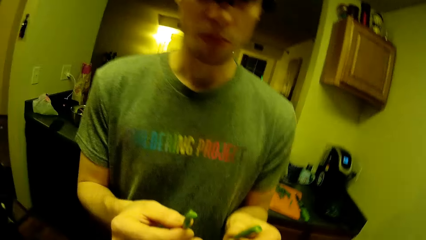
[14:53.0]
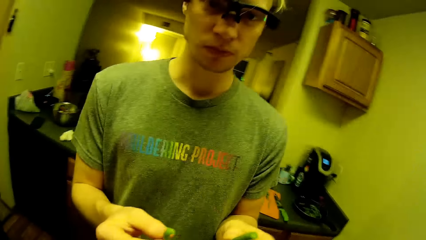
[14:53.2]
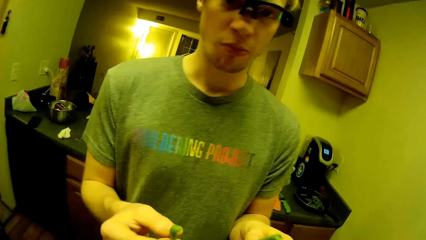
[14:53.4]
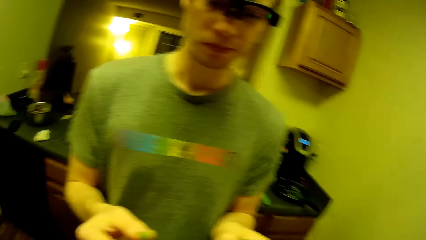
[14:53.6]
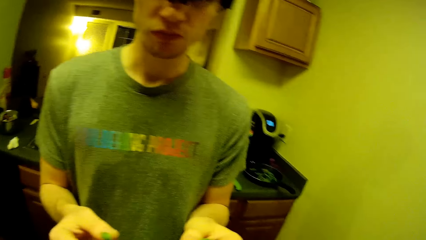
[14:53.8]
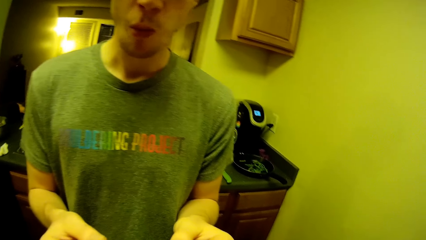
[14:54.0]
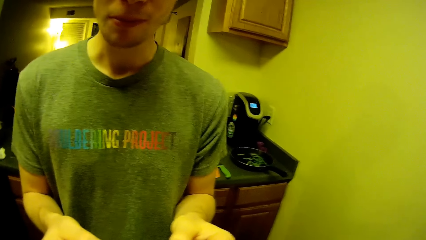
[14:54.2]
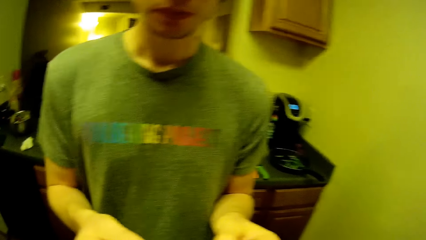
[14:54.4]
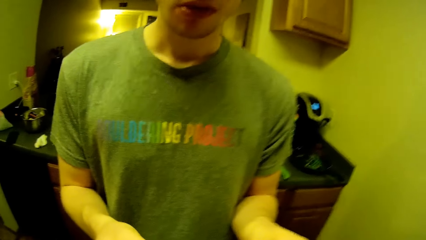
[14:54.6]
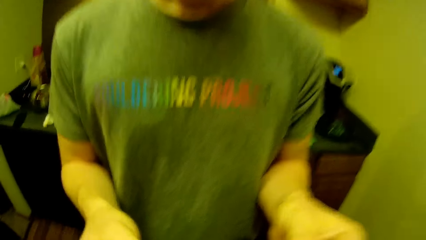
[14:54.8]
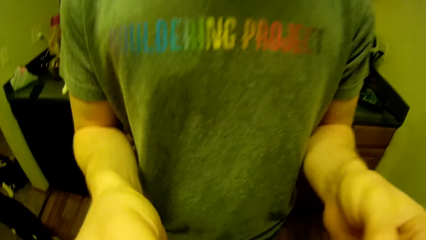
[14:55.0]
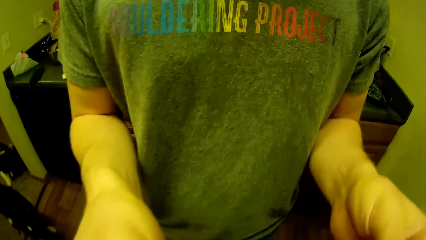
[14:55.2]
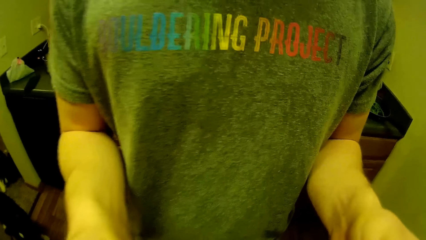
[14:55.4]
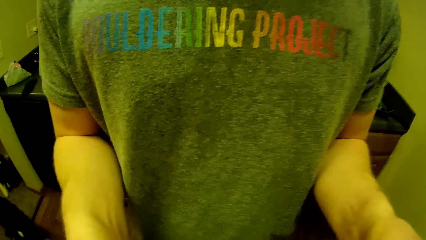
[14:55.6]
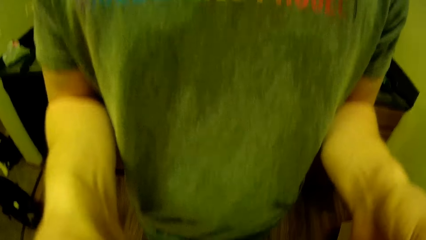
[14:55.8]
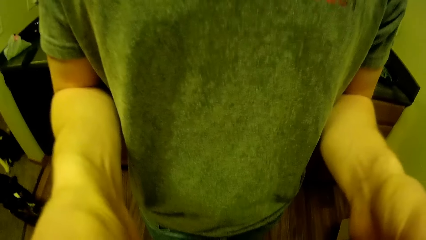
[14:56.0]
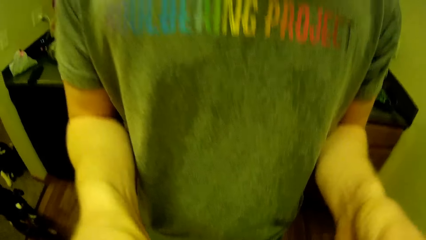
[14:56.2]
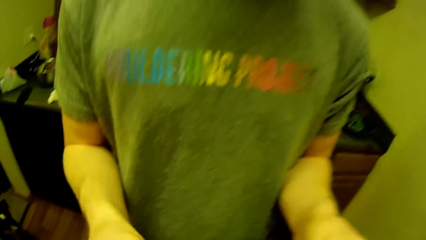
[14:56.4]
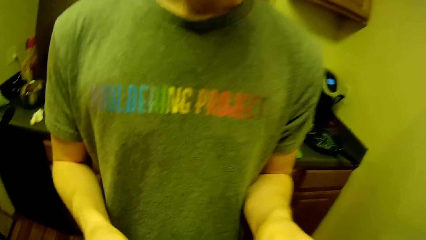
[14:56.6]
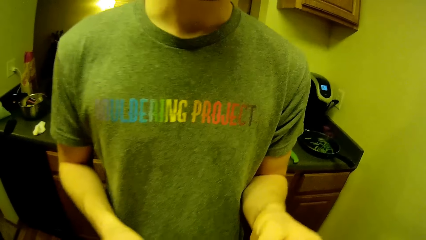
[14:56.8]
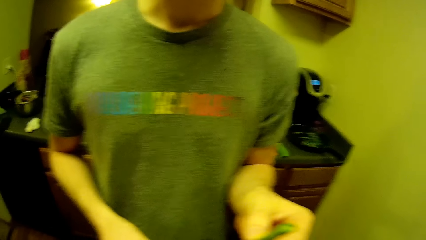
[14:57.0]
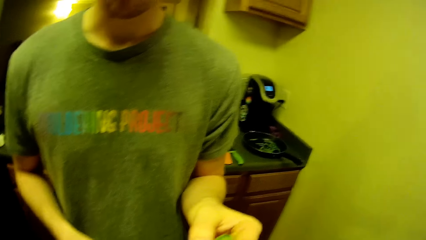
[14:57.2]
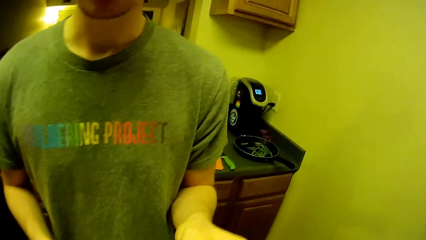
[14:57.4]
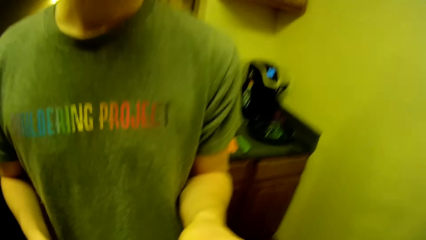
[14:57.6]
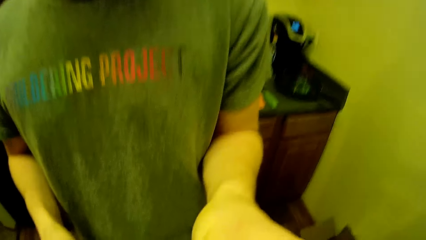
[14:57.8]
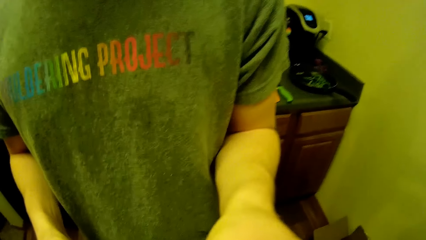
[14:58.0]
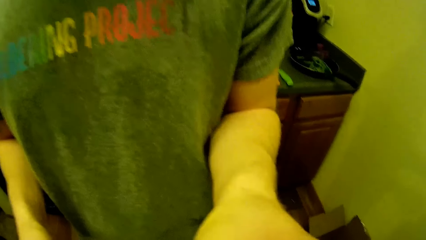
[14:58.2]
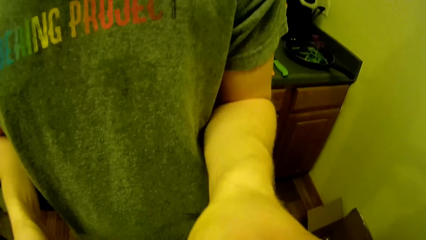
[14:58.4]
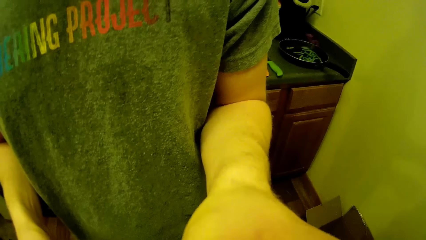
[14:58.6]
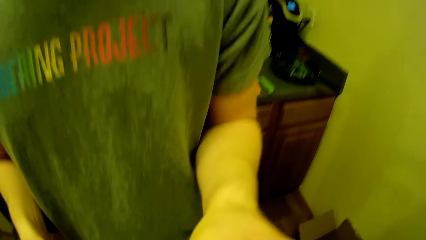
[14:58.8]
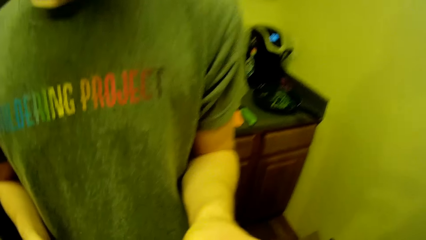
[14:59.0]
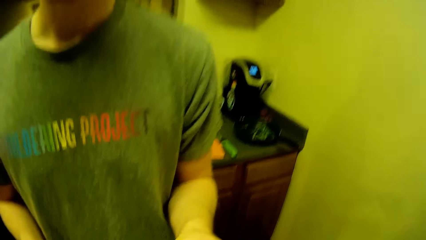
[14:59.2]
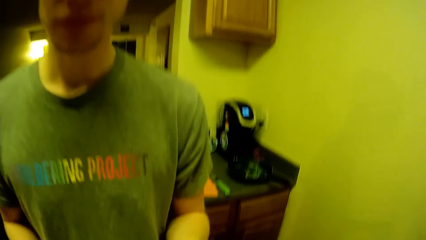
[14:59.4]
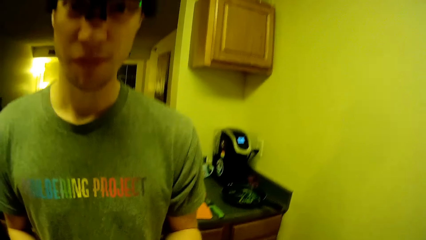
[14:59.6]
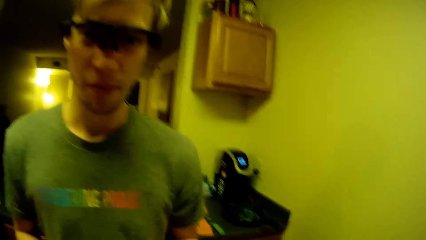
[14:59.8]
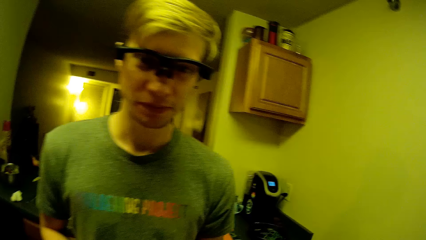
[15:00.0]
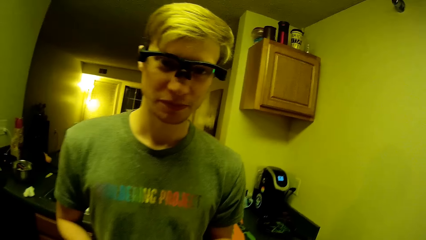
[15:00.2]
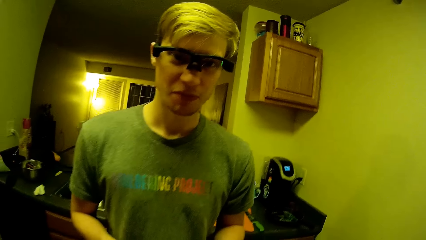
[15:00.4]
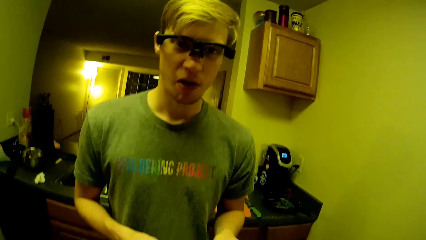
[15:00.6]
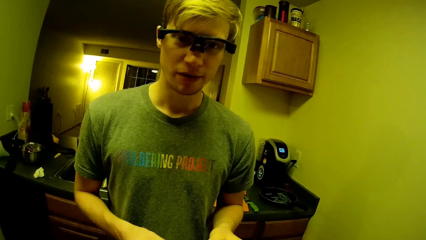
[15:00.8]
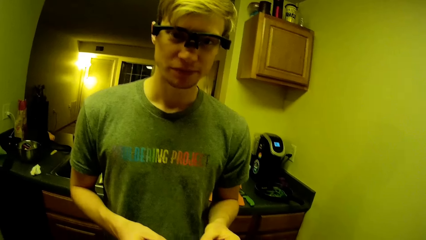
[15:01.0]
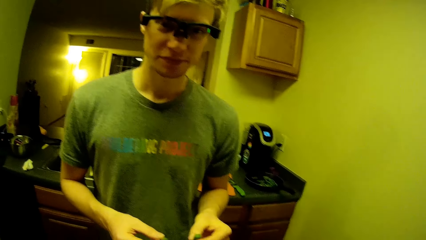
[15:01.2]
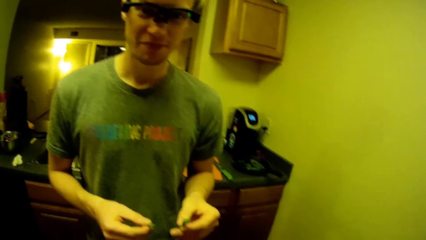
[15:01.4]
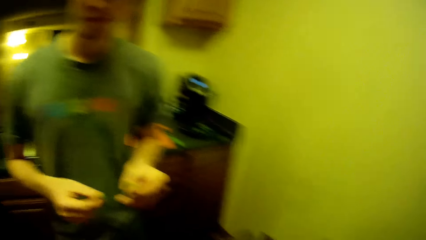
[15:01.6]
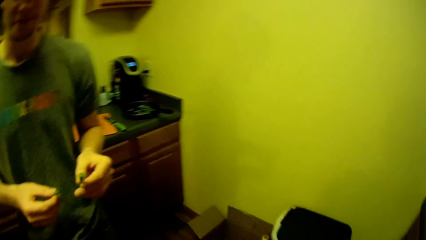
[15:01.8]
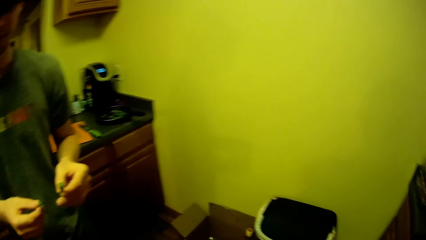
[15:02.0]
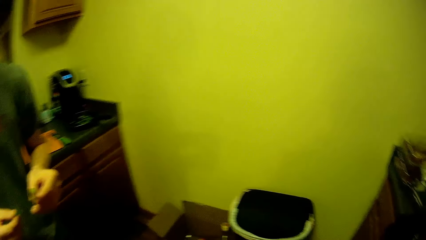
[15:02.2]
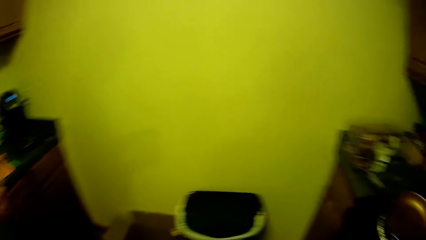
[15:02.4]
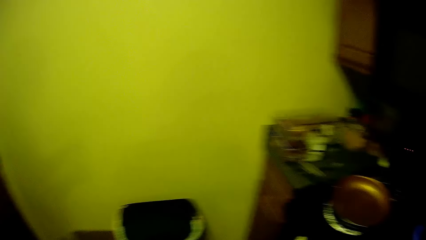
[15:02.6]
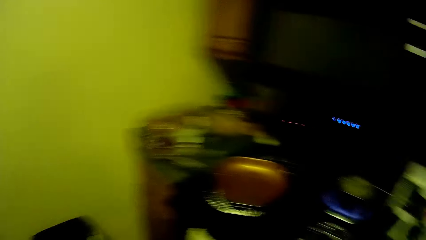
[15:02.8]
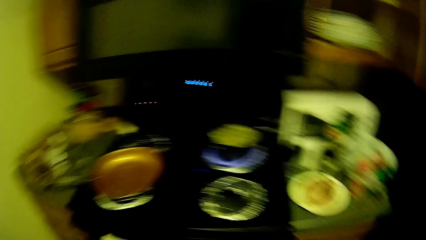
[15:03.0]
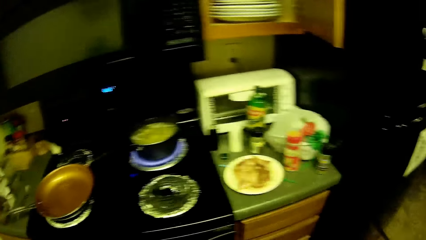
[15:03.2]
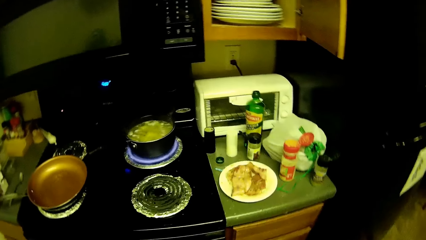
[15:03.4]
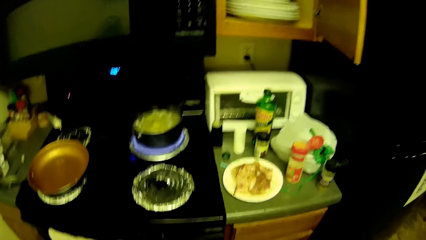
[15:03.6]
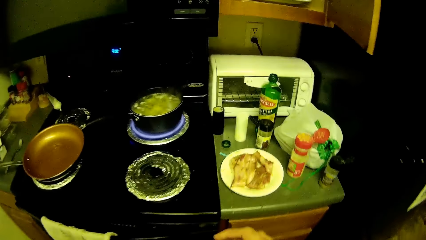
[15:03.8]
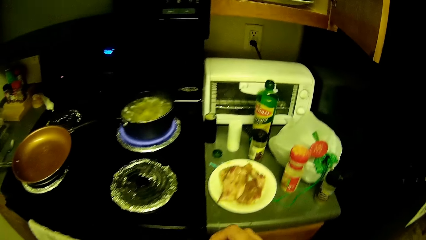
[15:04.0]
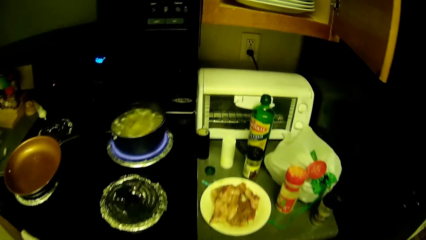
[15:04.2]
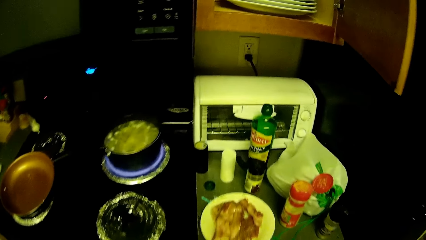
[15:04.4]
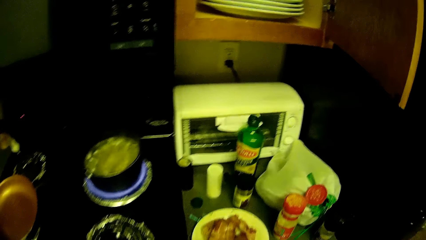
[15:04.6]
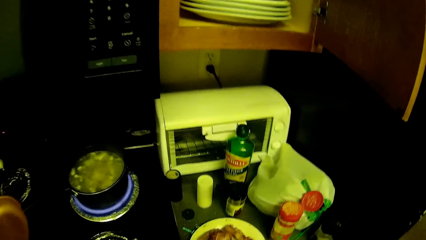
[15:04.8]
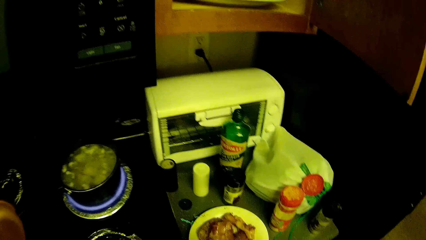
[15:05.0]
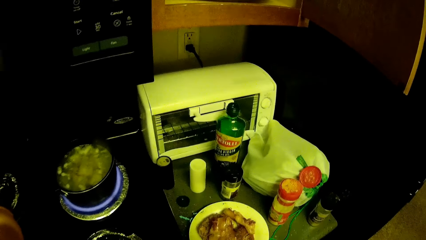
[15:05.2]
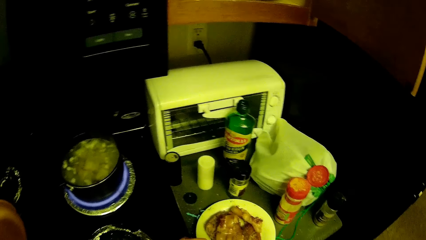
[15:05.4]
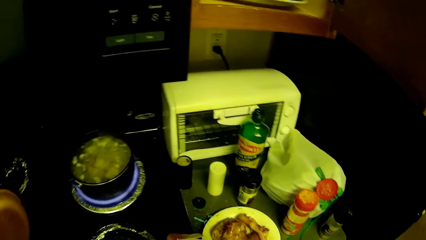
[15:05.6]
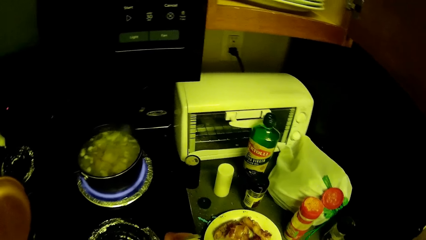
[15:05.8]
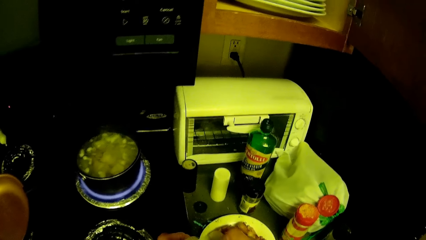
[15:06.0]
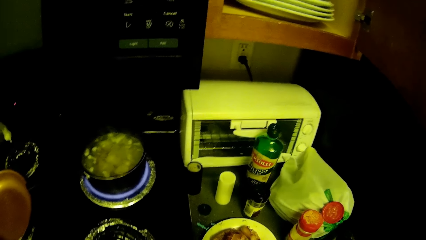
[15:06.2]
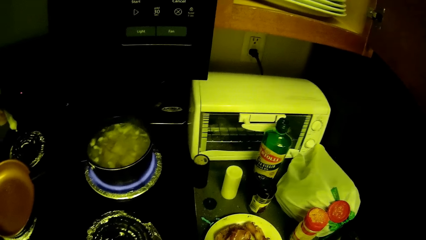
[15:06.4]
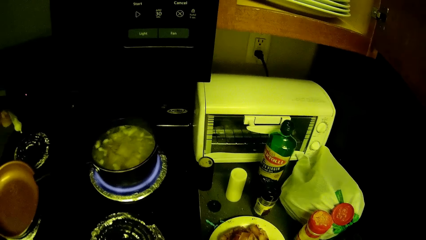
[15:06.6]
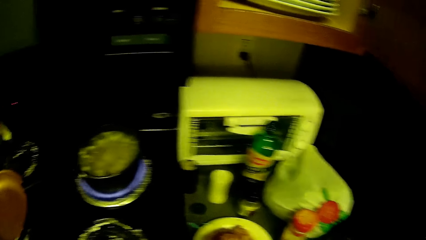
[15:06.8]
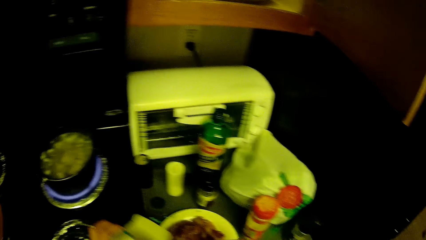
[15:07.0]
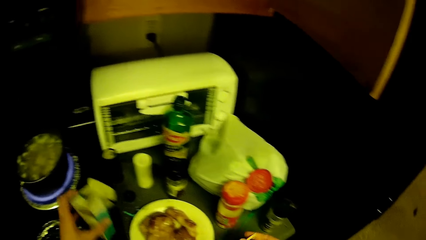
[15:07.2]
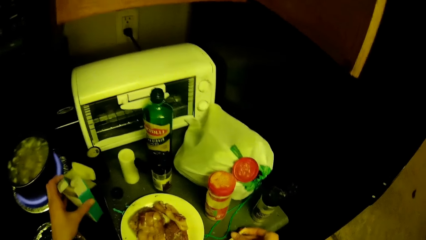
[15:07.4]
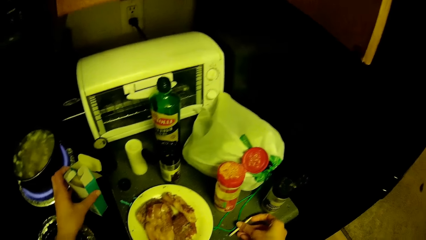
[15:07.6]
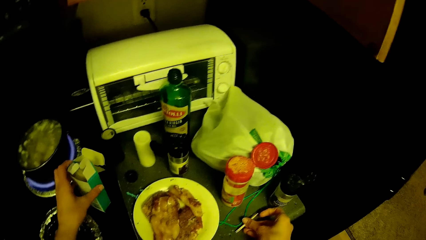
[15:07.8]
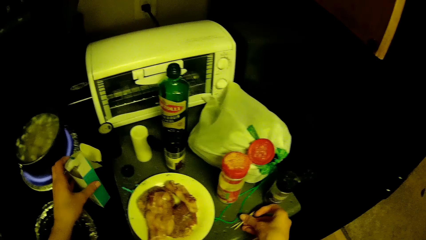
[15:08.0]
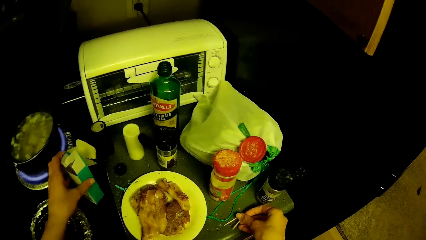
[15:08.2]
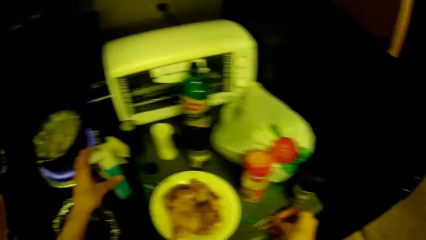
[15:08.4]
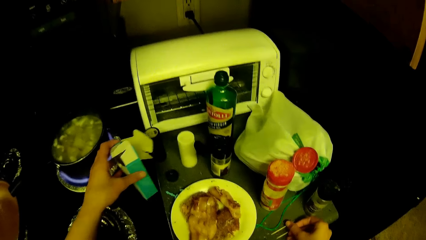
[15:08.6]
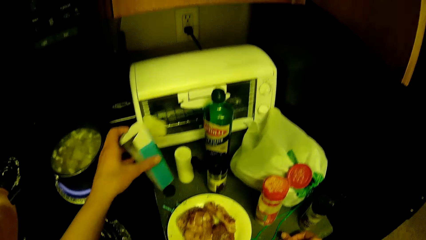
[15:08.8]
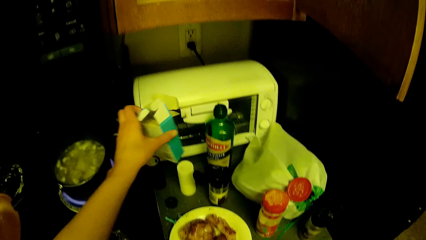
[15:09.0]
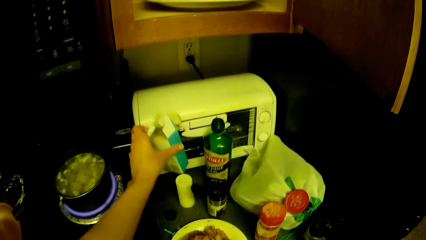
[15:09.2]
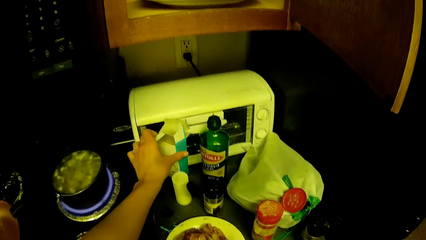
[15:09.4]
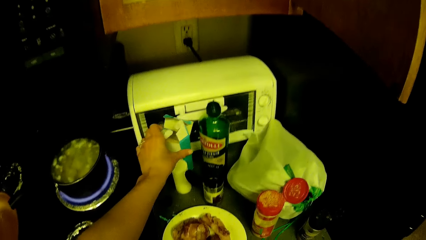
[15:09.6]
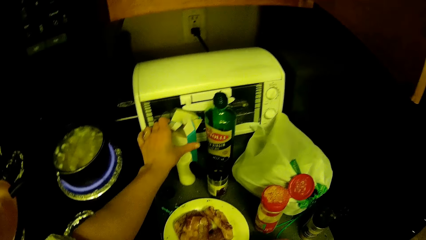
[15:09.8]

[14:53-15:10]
A man stands in front of the camera wearer. The camera wearer interacts with the man. They move around. They drop the carton on the kitchen cabinet.
